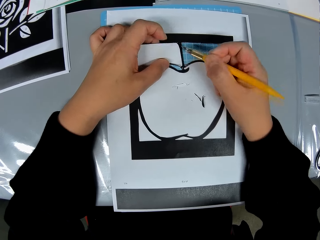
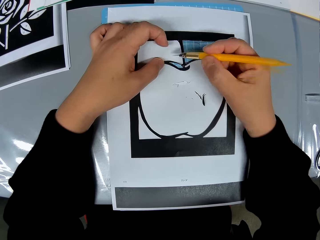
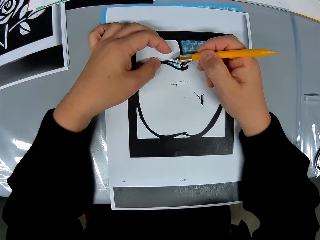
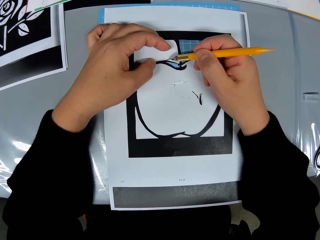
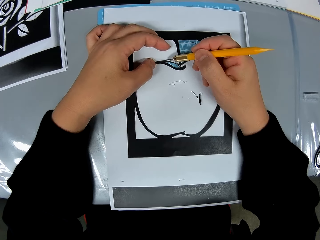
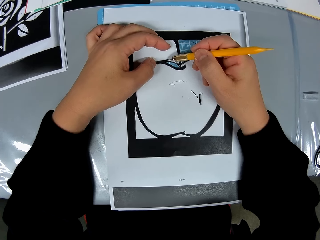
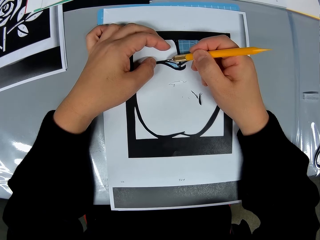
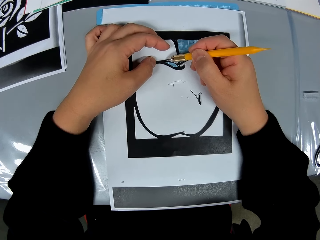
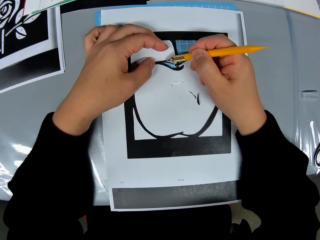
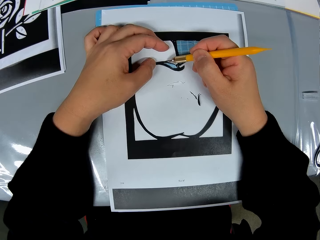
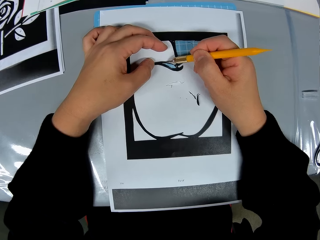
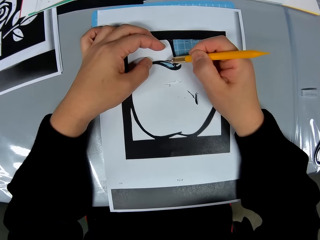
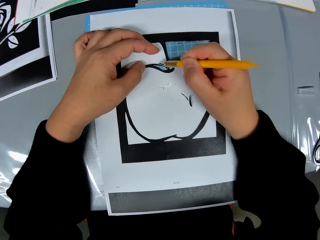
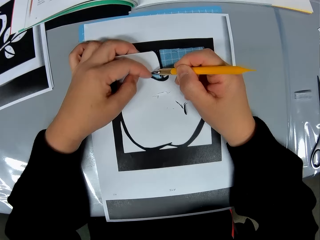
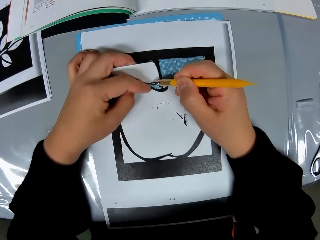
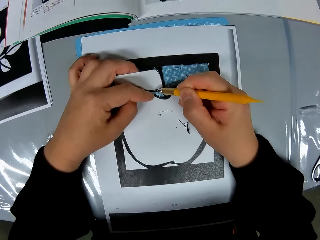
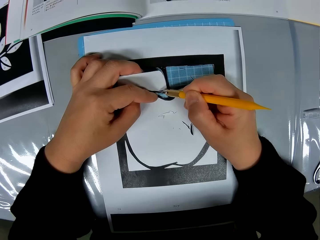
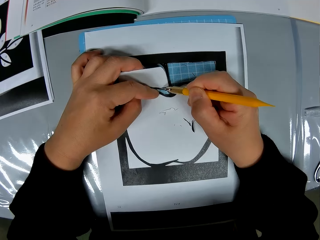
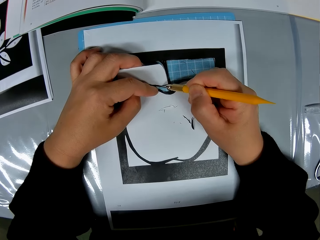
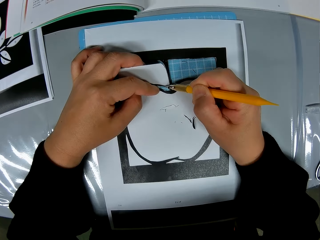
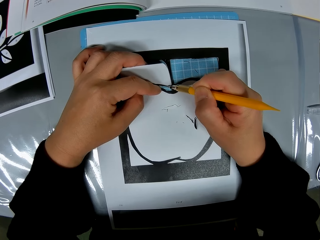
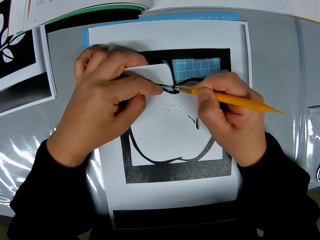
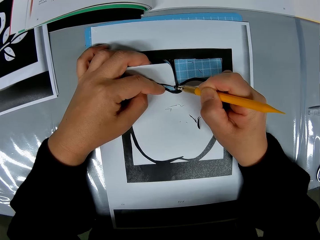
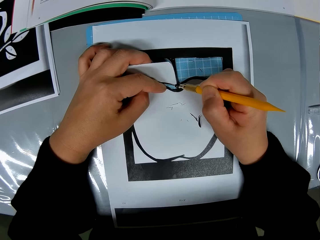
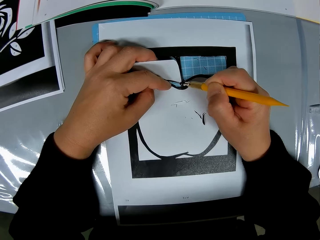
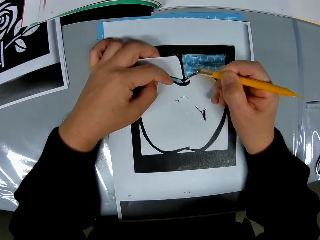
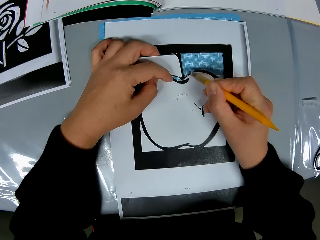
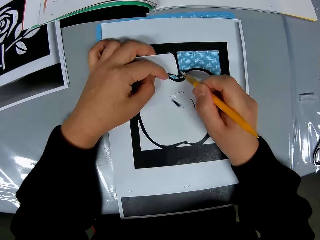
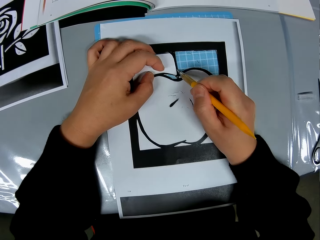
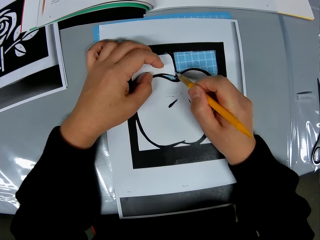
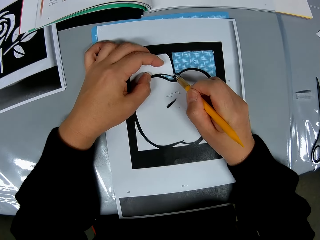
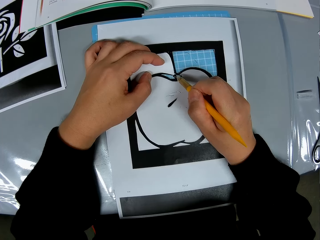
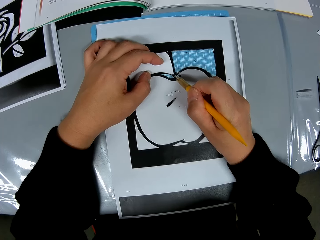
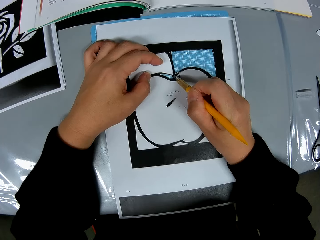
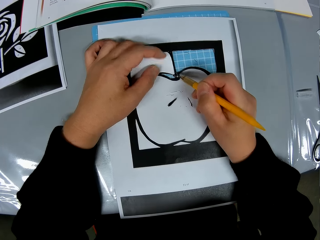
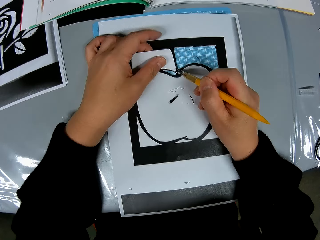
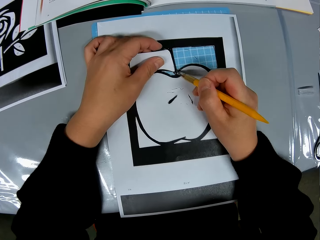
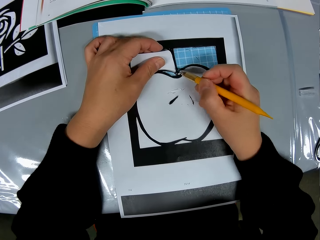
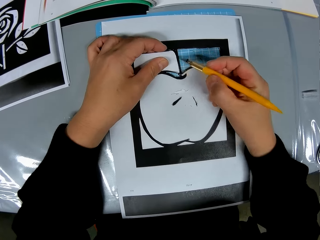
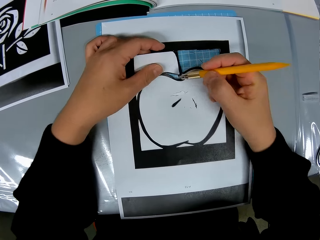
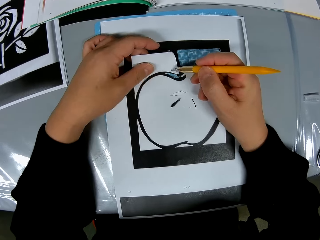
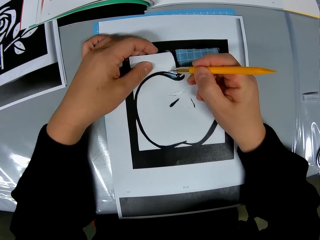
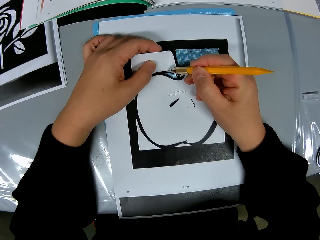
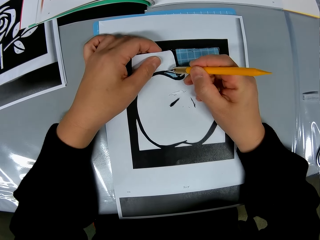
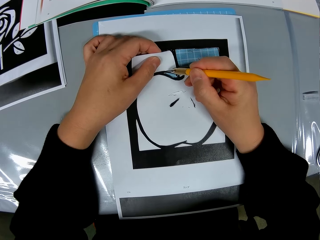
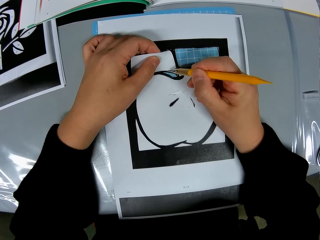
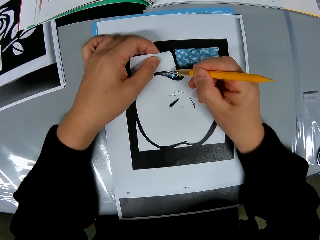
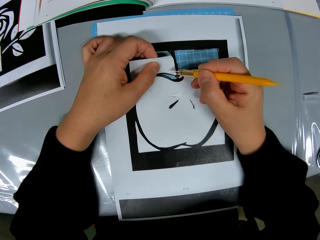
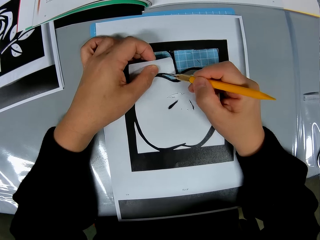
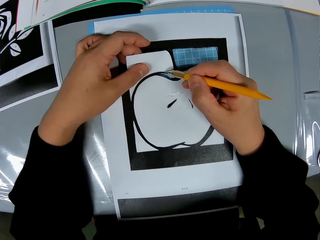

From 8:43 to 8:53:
The camera wearer lifts a paper cutter. He moves his hands. He cuts a crafting paper. He moves his hands. He moves a camera. He lifts the paper cutter. He moves his left hand. He cuts the crafting paper. He moves his hand. He holds the crafting paper. He moves his hands.

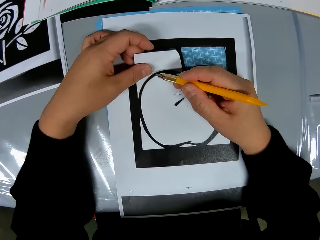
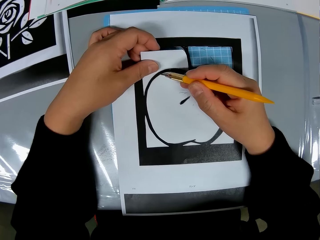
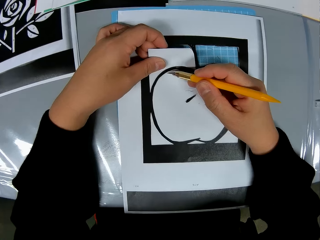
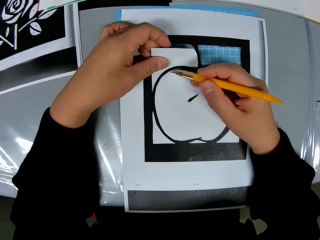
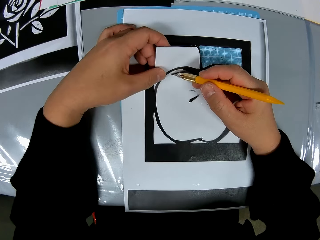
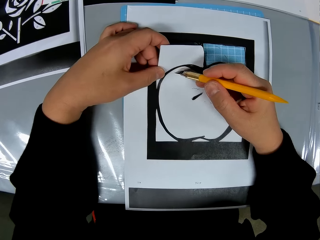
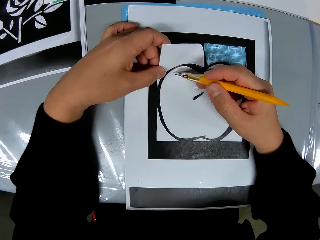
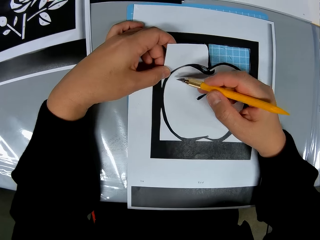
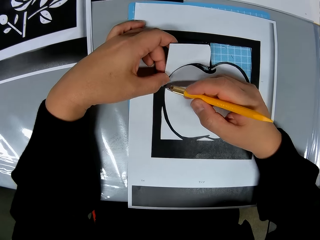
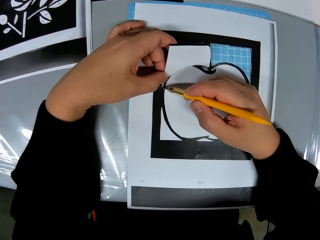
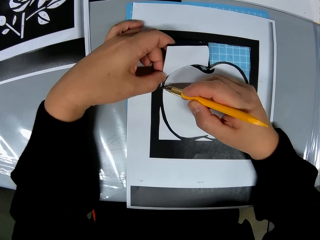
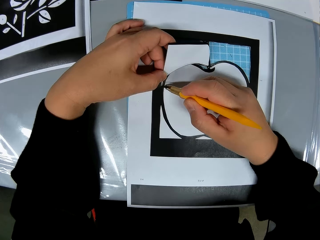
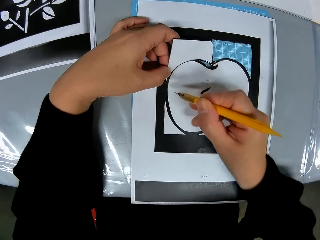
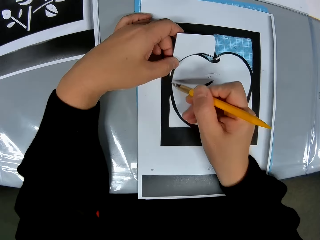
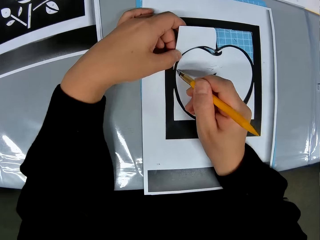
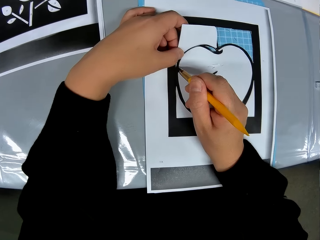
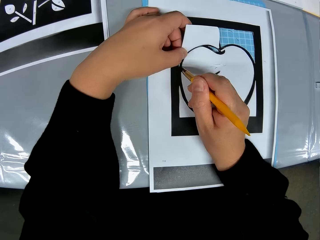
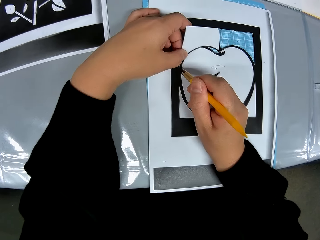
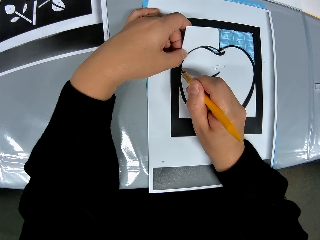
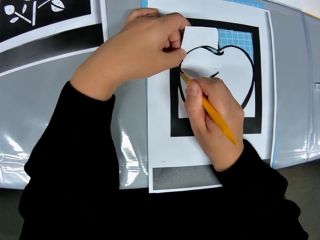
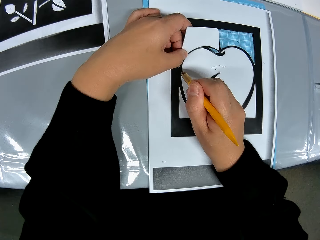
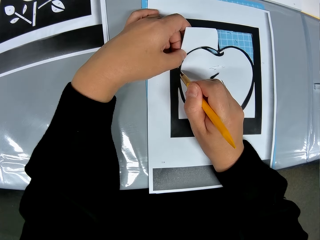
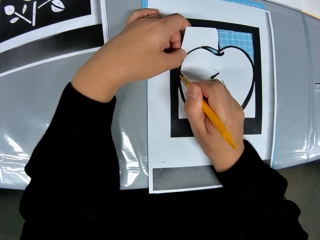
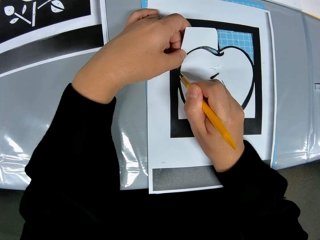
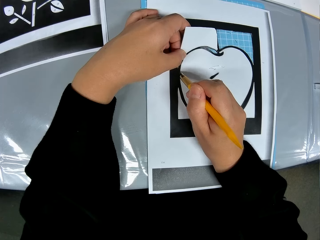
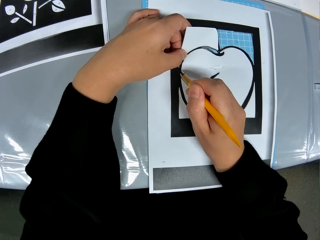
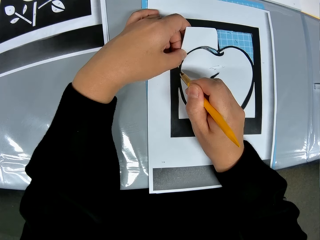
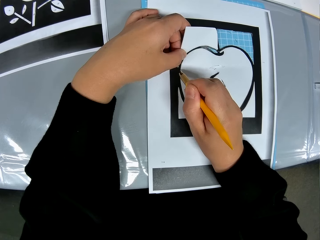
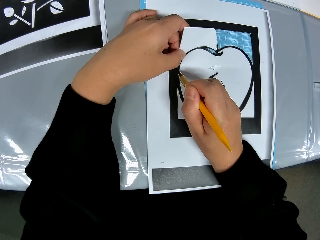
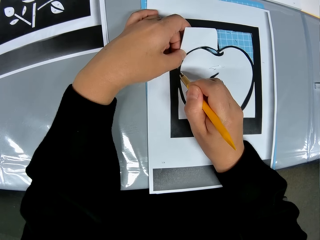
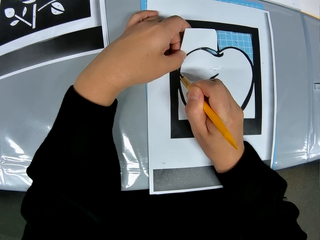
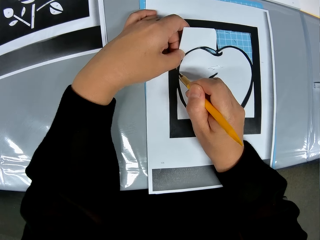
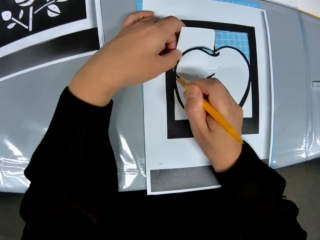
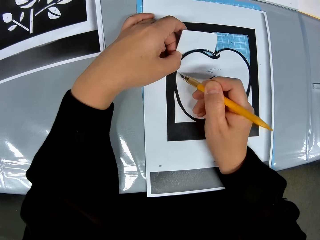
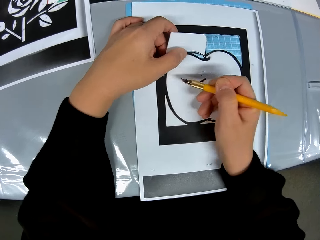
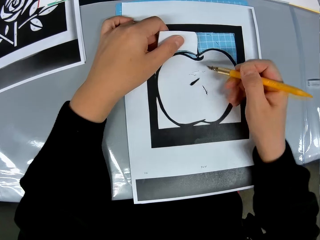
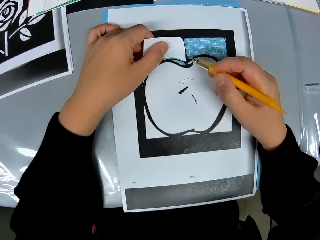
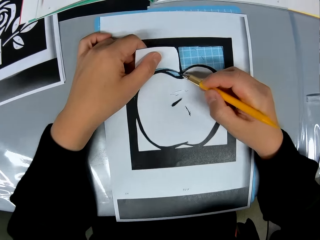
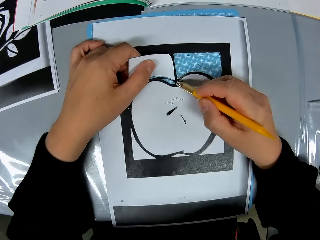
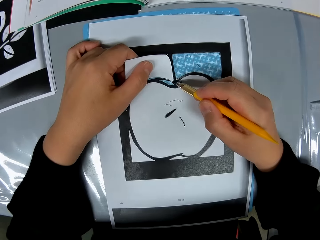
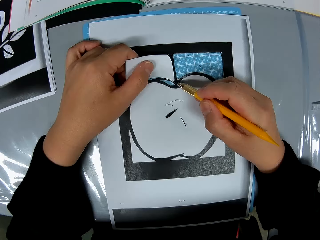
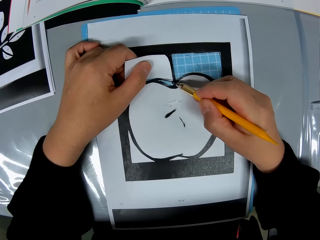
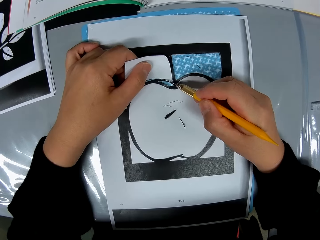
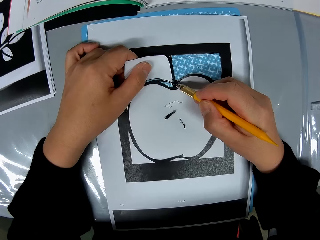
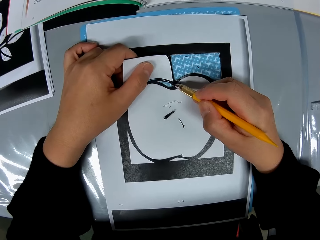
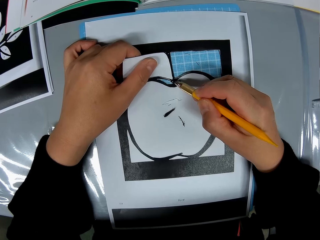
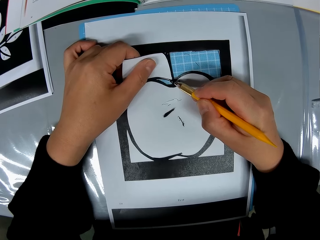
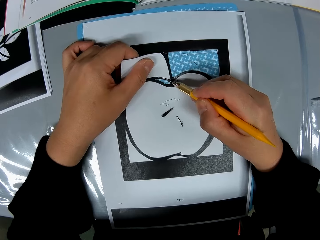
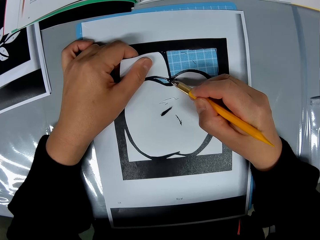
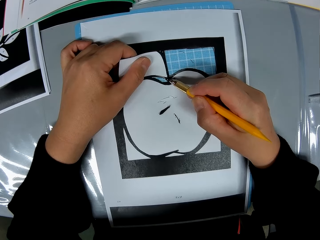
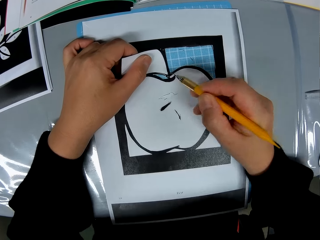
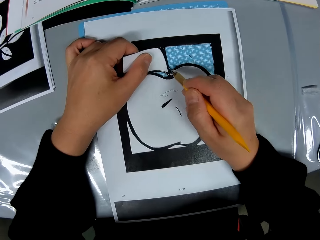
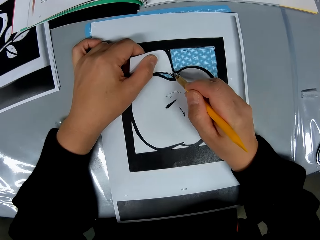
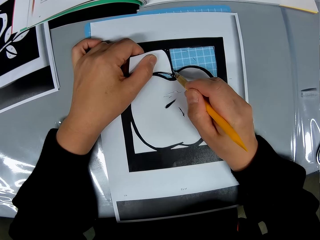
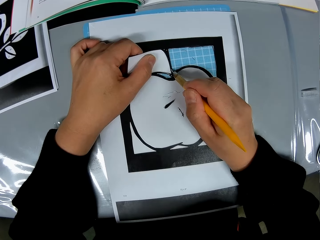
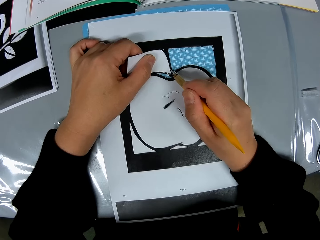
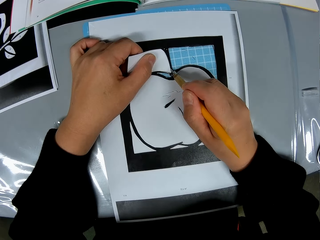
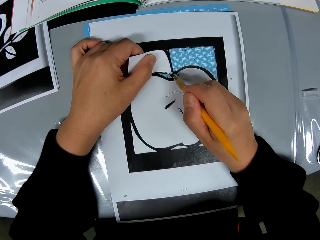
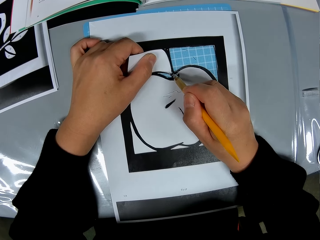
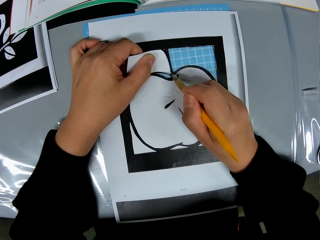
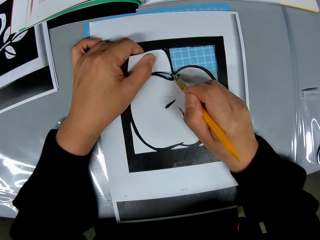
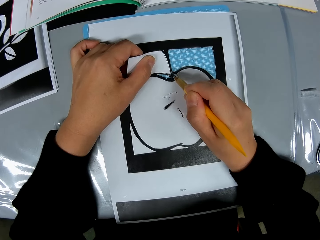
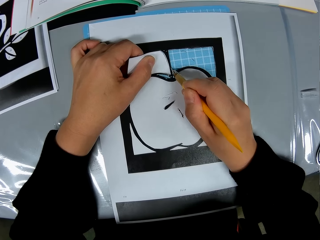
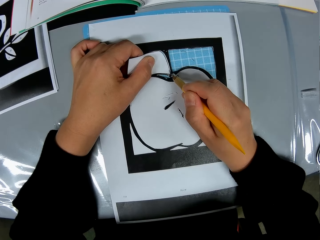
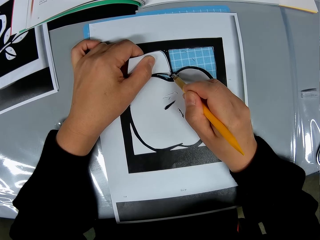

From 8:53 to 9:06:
The camera wearer pulls a piece of crafted paper. He cuts a crafting paper. He holds the crafting paper. He cuts the crafting paper. He cuts it again. He moves his right hand. He cuts the crafting paper. He lifts a paper cutter and moves his hand. He moves his right hand. He moves a camera. He pulls a piece of crafting paper. He cuts the crafting paper. He lifts the paper cutter. He cuts the crafting paper. He moves the camera.
